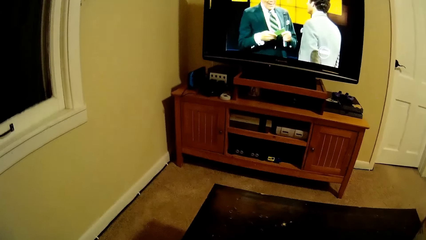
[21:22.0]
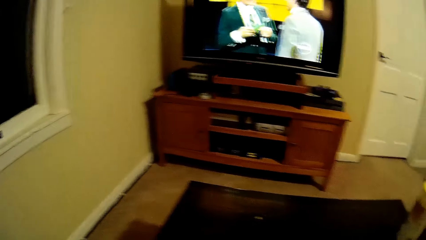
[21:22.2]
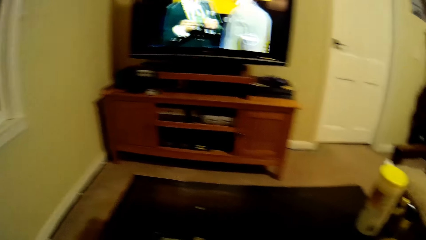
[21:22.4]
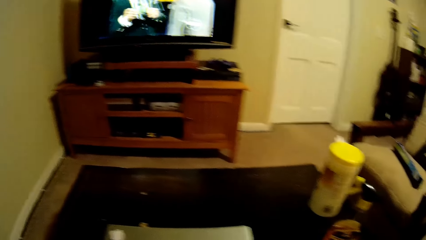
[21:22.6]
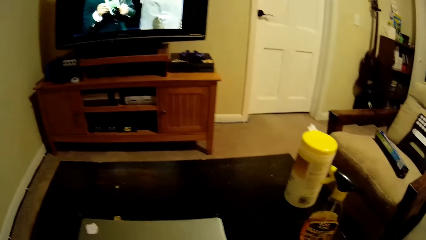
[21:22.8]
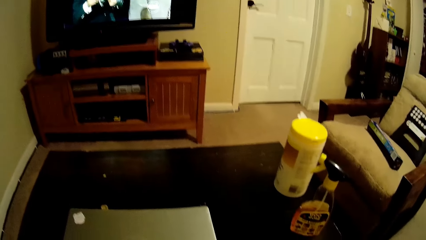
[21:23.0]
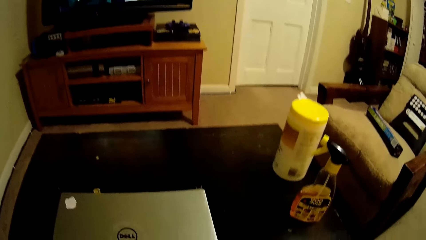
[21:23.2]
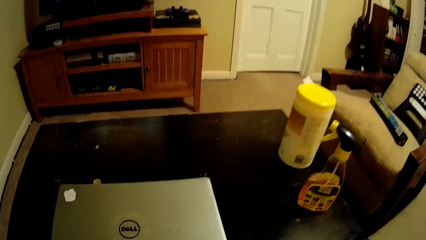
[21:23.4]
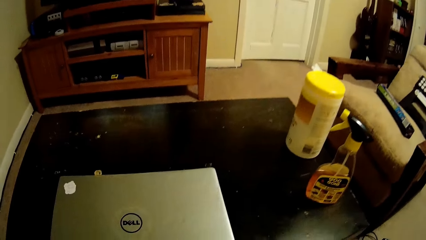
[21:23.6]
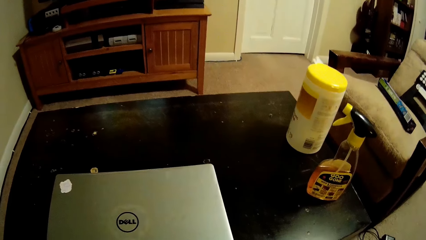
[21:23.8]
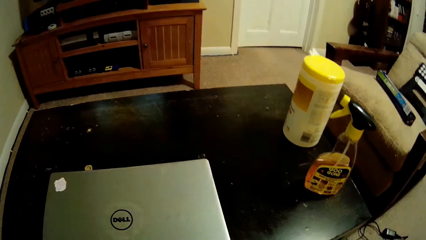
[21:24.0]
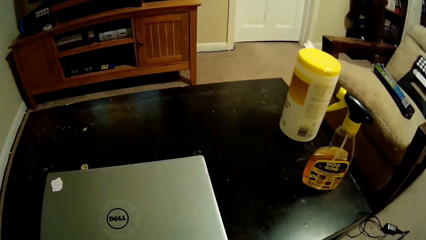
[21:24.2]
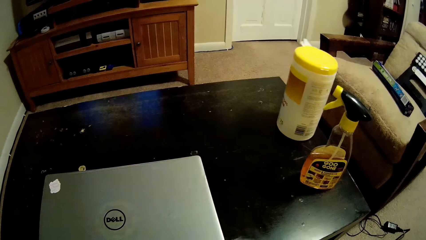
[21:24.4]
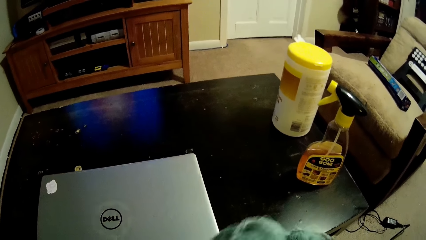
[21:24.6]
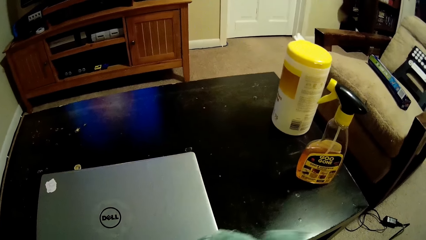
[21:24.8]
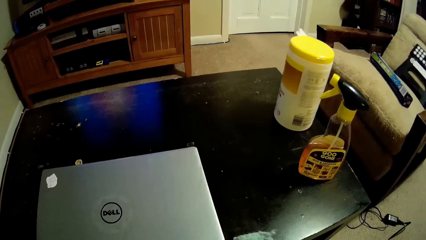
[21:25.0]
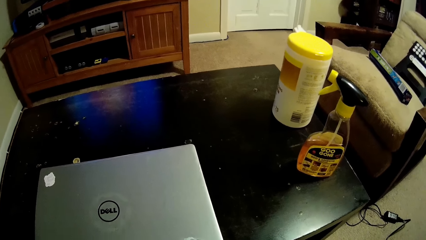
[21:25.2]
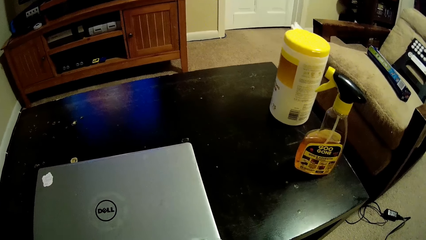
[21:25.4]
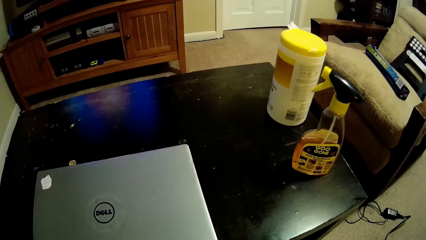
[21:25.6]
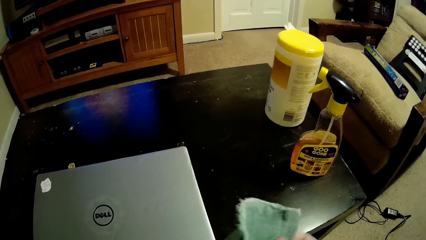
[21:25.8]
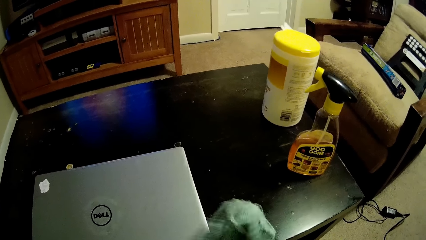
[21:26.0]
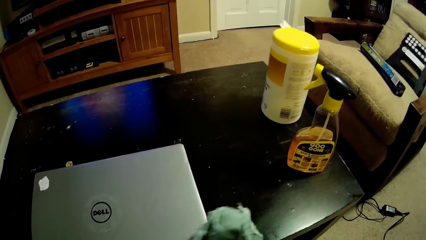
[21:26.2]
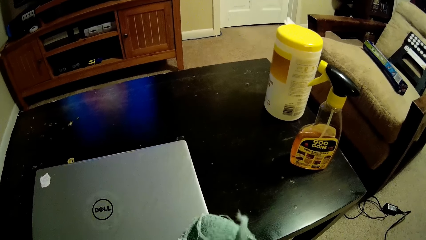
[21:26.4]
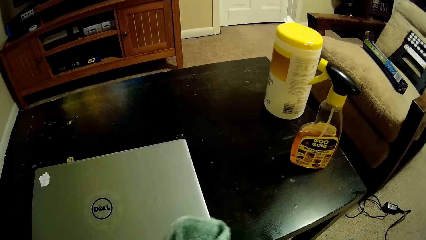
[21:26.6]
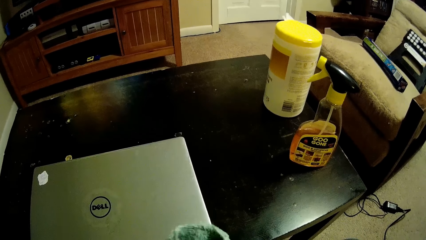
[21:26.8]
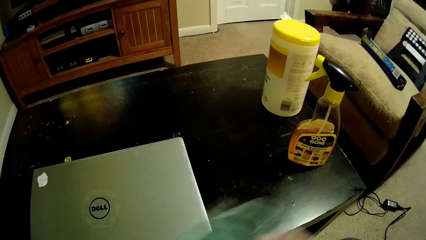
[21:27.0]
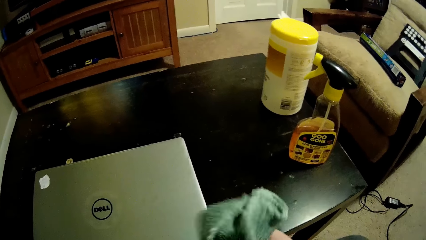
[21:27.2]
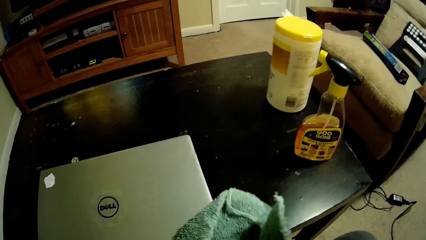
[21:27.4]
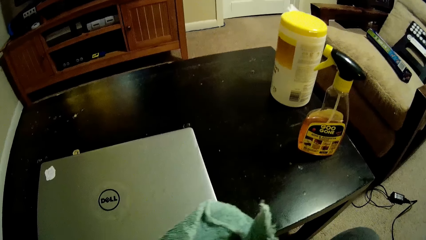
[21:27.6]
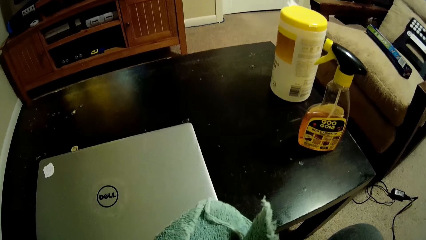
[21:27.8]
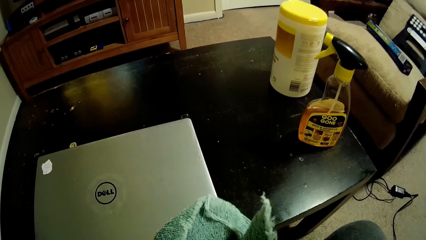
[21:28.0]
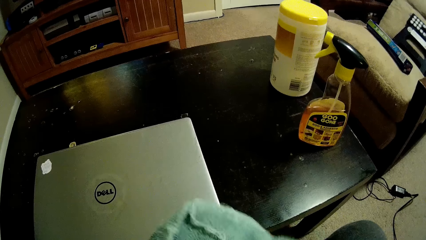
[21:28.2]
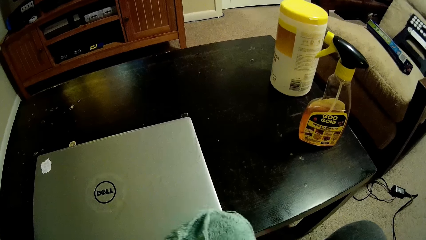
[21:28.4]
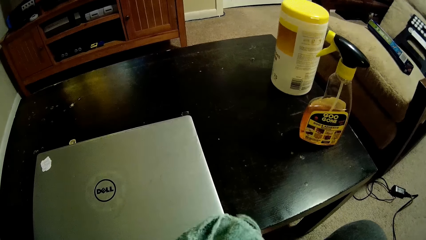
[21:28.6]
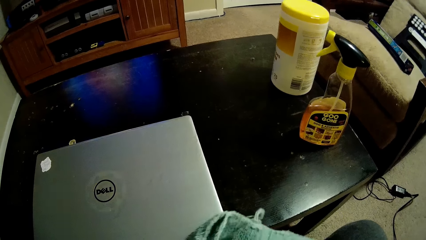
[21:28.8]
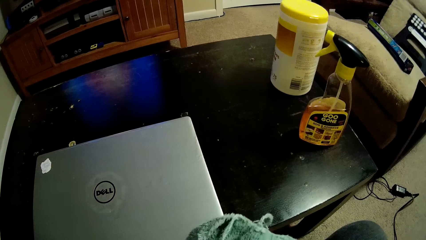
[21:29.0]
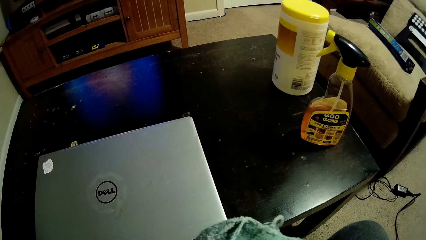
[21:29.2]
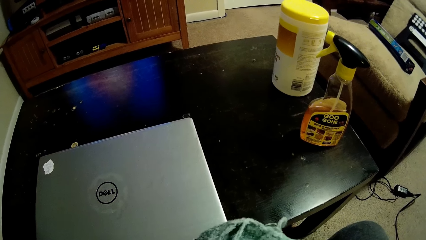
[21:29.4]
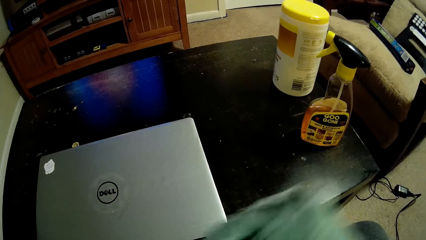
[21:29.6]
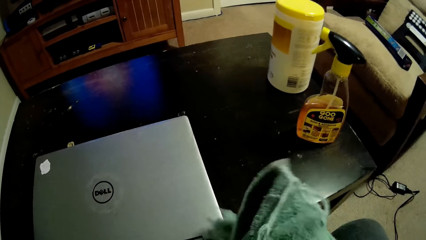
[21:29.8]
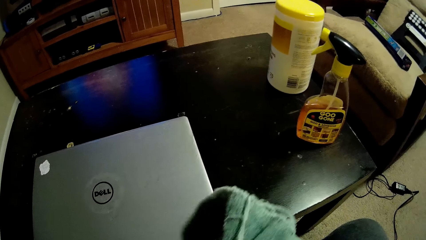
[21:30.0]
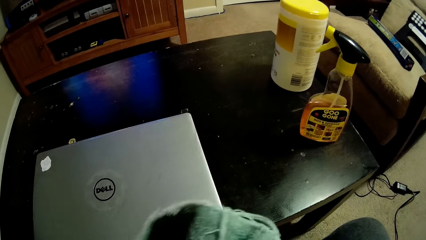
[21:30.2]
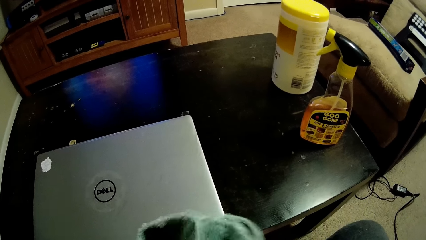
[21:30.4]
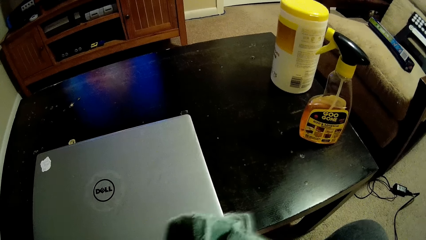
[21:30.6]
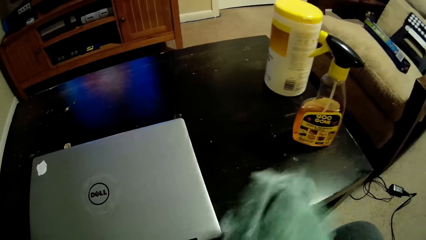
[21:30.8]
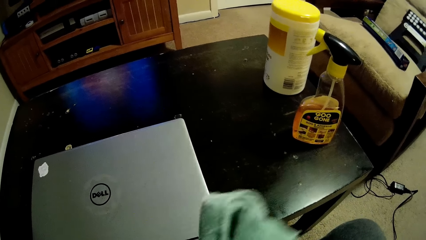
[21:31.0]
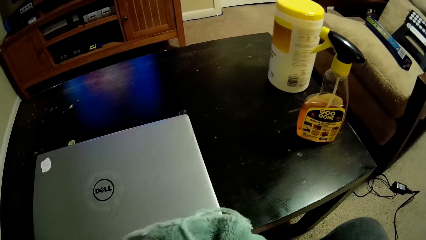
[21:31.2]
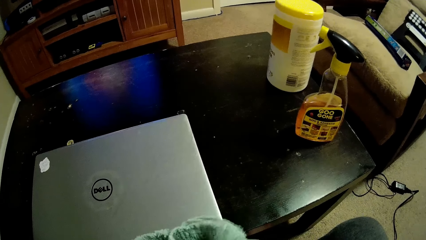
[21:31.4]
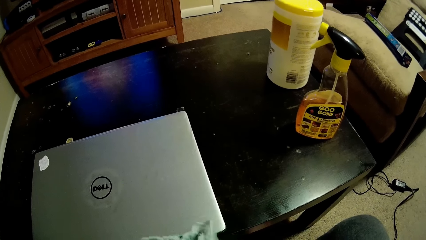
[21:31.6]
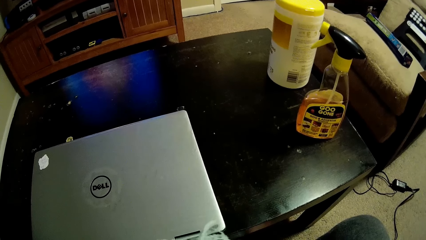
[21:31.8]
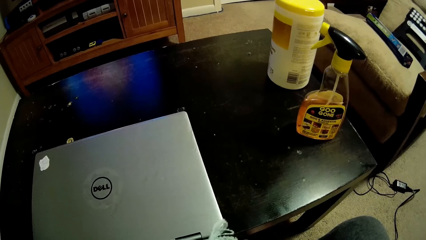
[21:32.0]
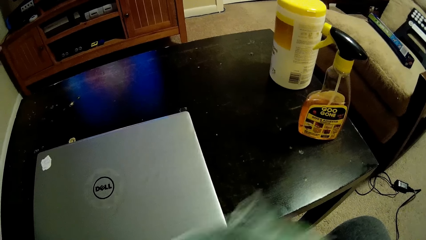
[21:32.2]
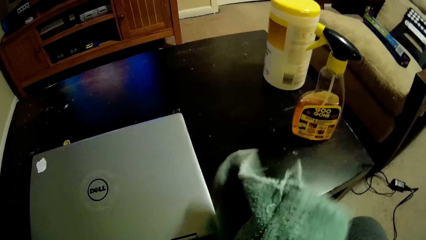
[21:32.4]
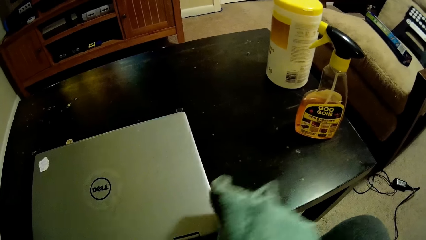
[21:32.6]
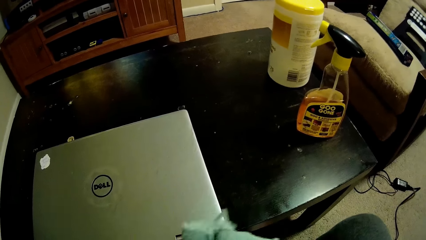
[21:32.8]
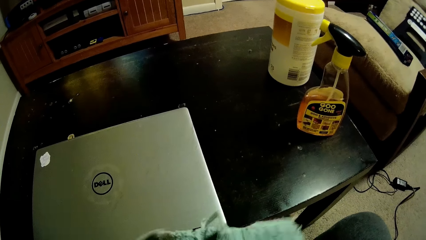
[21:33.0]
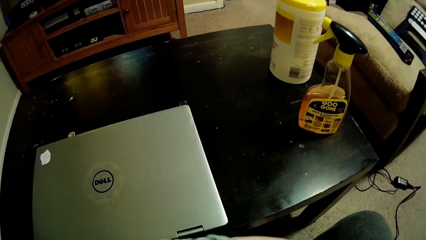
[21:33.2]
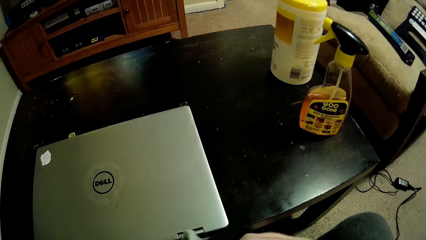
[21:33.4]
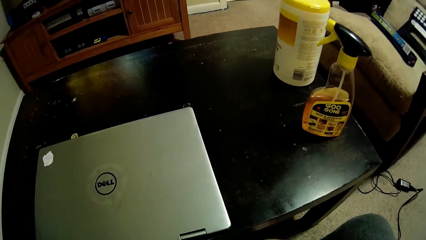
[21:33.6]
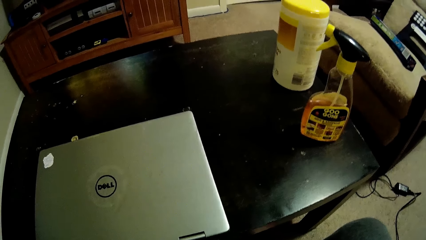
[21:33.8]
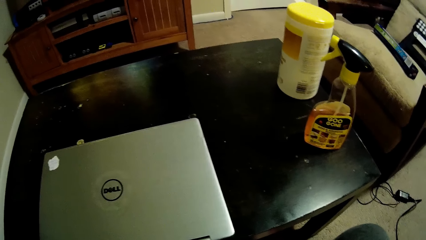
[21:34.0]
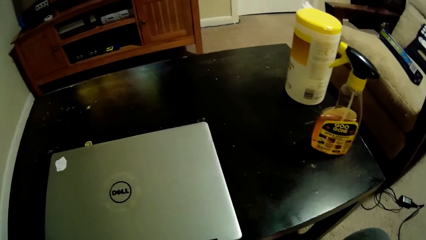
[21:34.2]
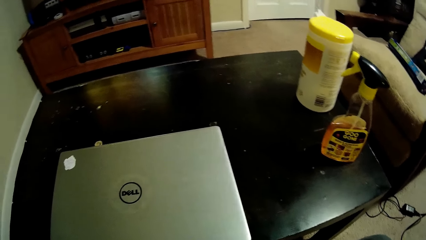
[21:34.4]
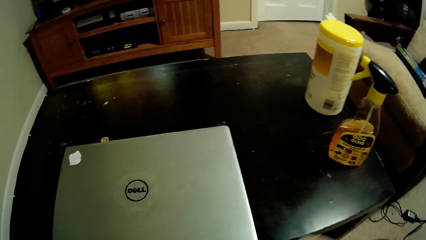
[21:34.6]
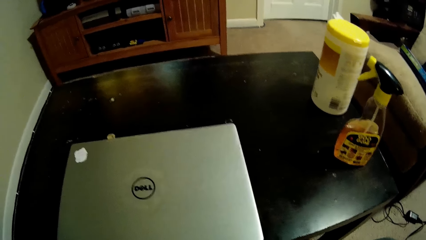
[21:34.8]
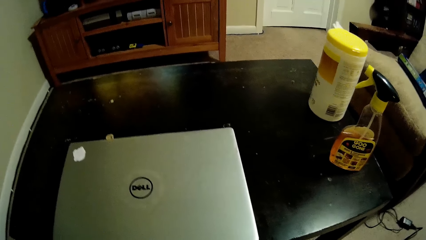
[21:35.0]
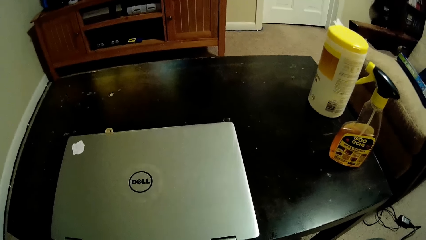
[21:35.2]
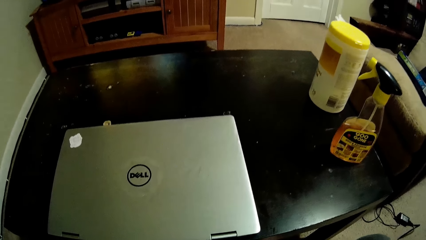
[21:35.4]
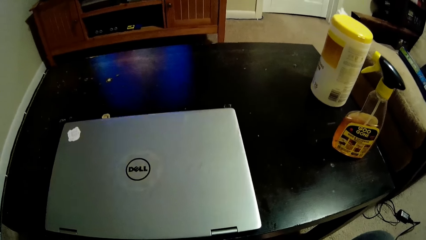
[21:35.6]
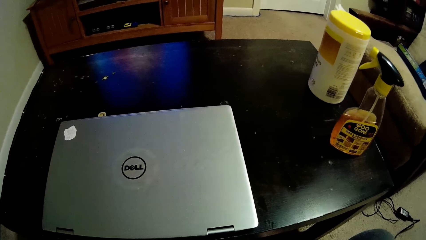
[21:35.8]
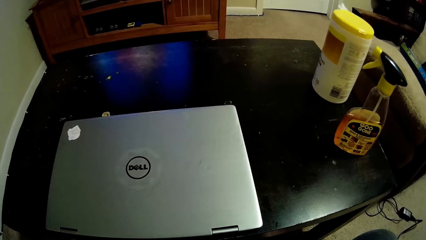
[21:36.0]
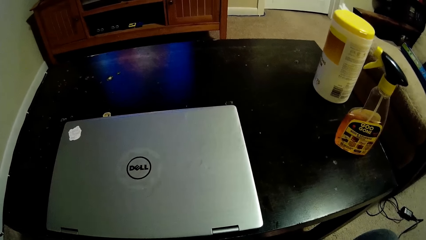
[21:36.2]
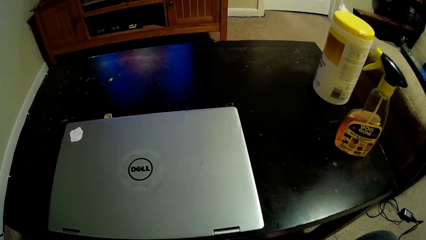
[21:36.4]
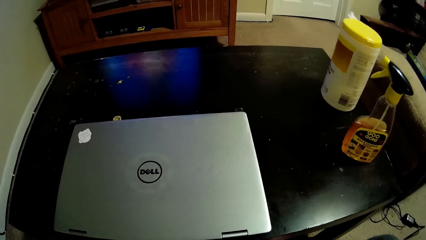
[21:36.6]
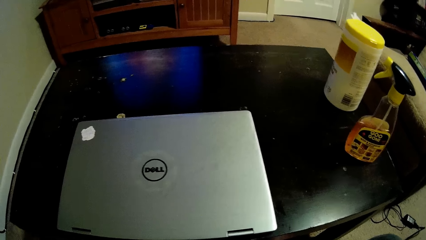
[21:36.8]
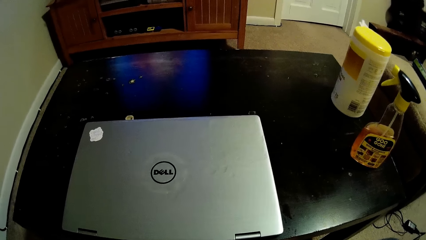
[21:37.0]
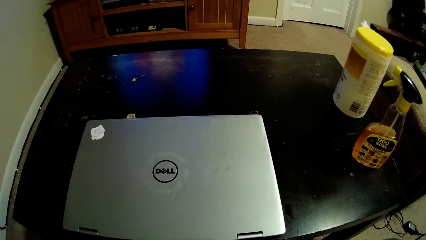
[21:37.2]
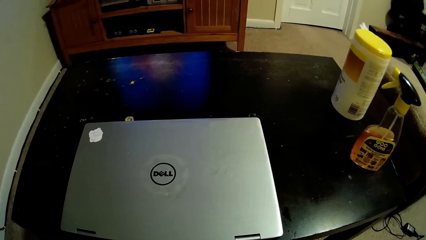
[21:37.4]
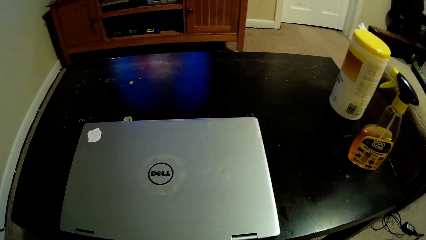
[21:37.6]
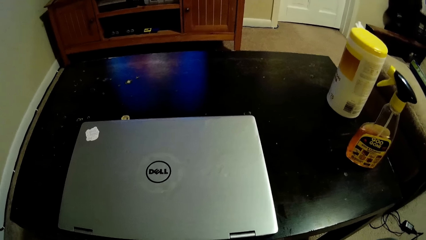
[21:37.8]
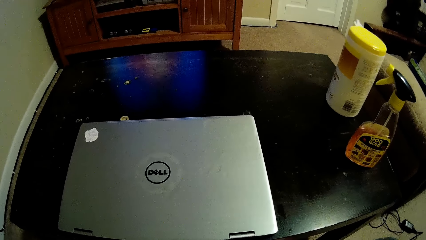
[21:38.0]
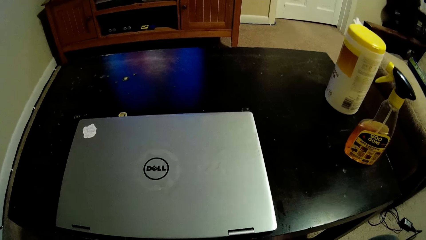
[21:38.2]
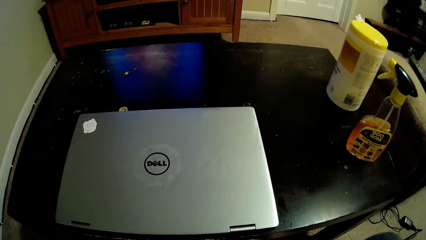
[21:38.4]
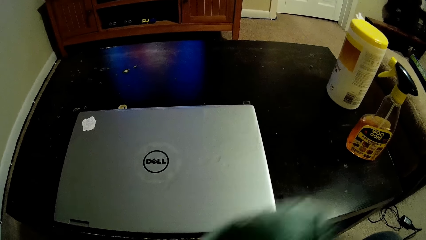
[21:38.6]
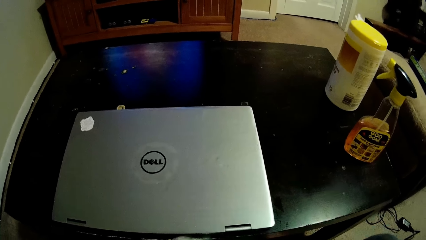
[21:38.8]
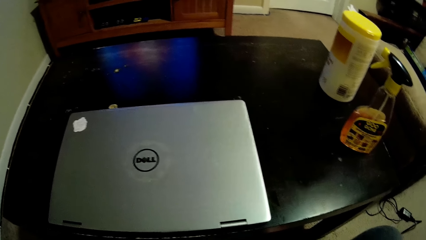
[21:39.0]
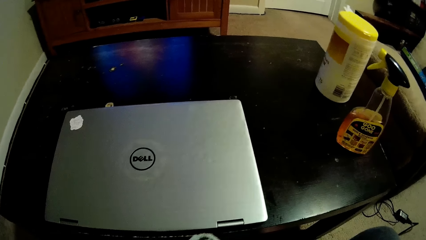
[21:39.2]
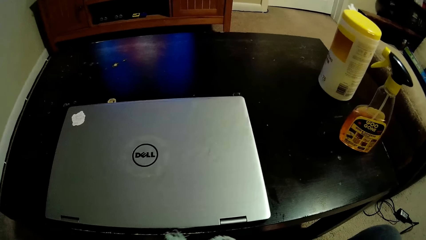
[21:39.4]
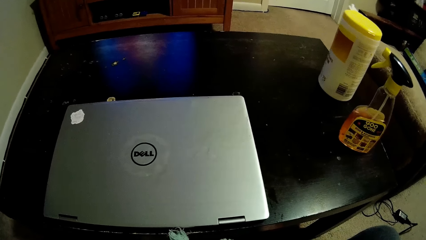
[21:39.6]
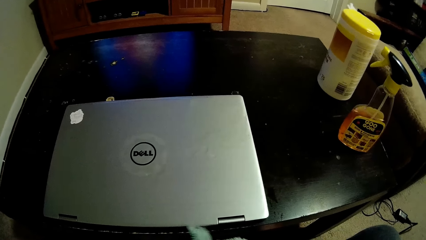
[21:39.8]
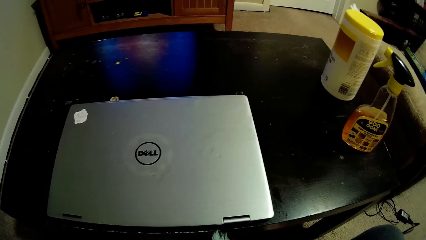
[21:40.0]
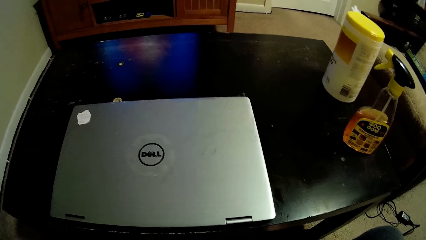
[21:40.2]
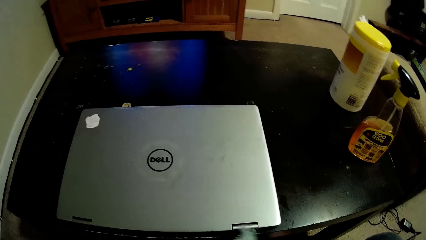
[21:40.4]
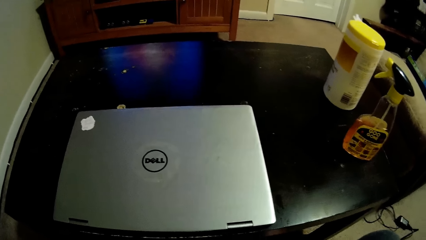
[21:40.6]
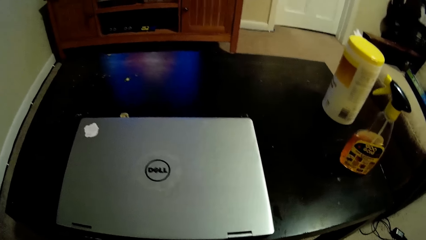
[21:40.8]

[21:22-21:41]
The camera wearer takes the wipe. They wipe something with a towel. They fold the wipe. They look at the screen.
